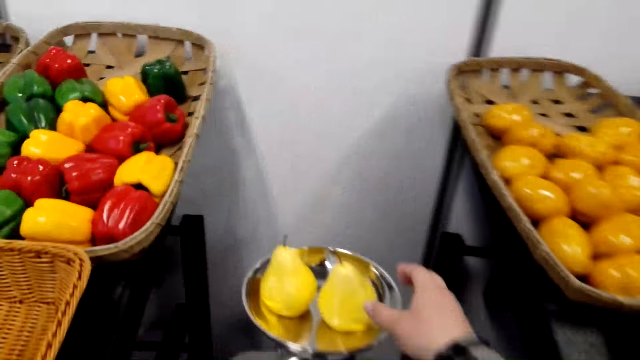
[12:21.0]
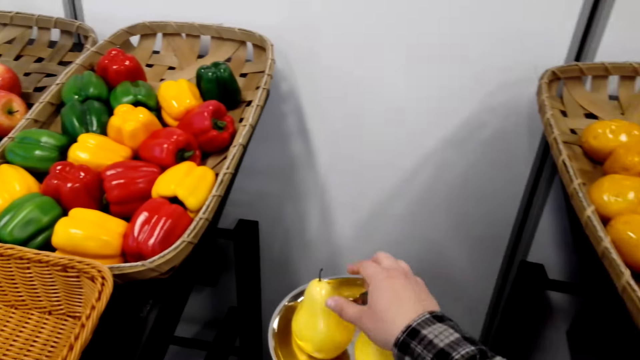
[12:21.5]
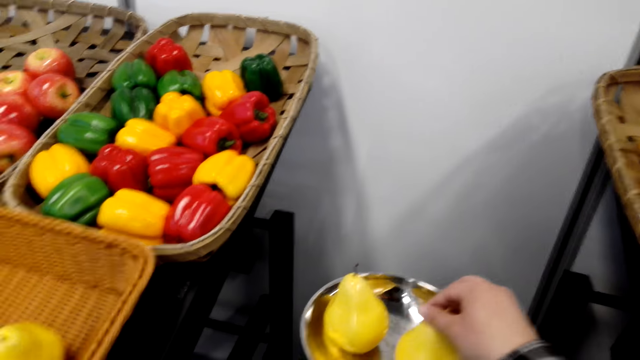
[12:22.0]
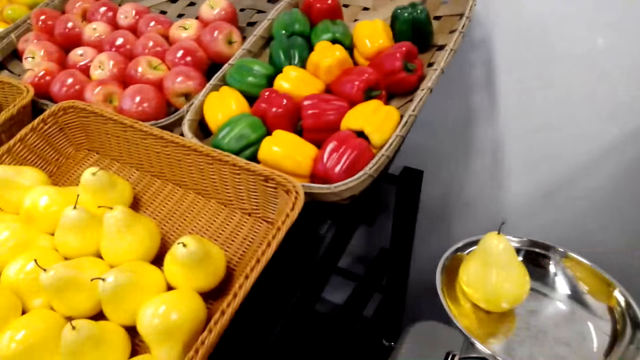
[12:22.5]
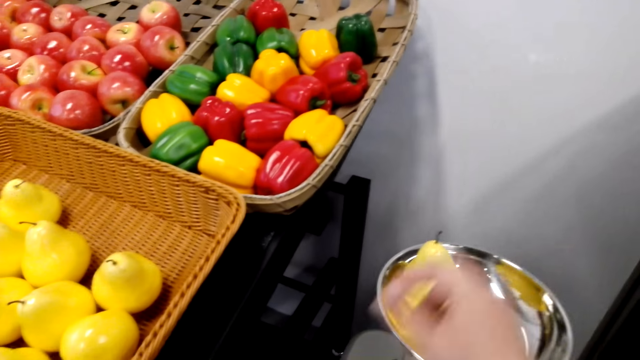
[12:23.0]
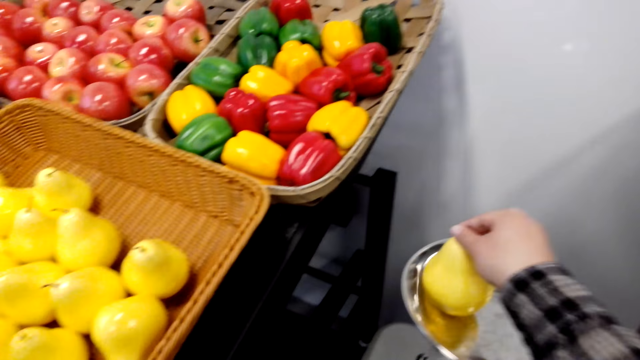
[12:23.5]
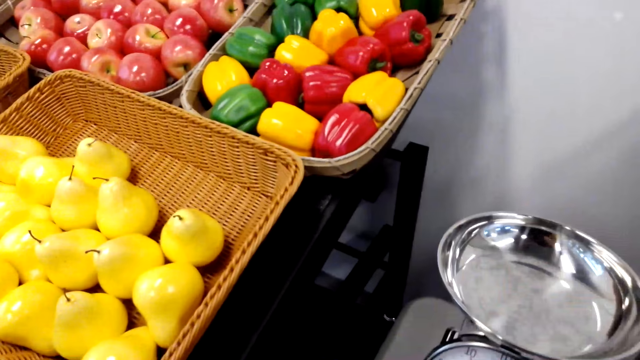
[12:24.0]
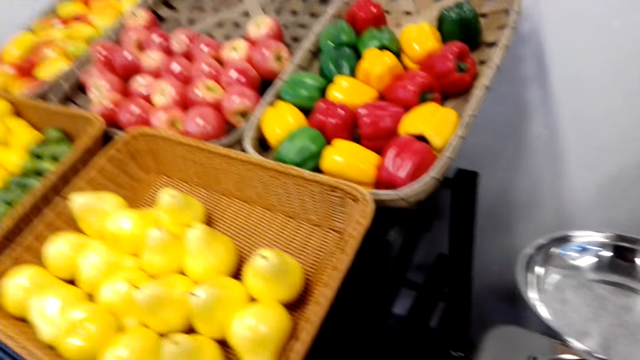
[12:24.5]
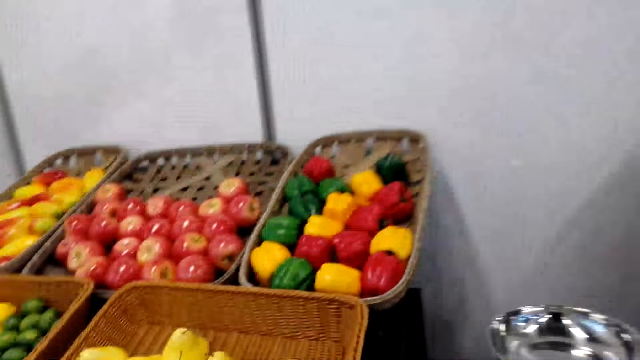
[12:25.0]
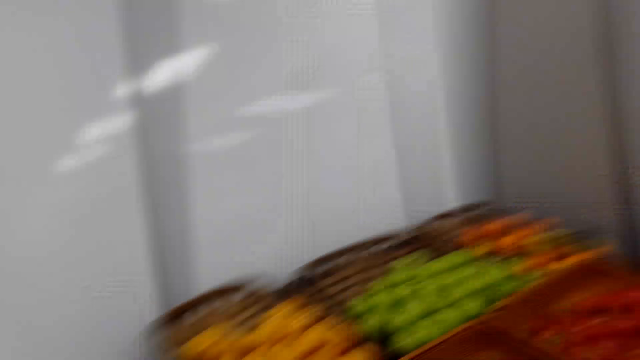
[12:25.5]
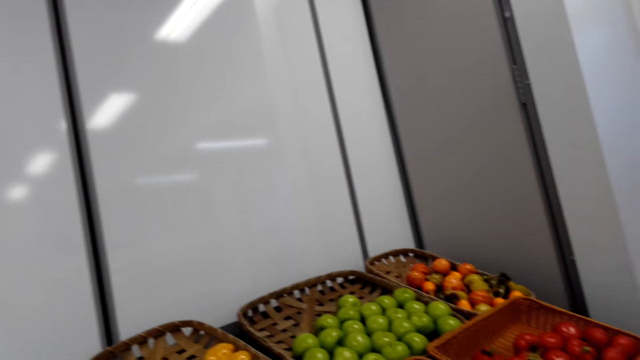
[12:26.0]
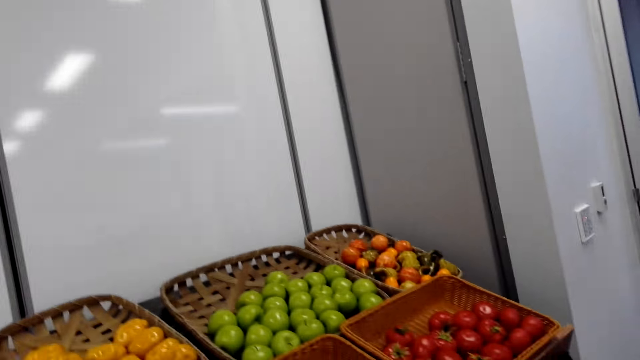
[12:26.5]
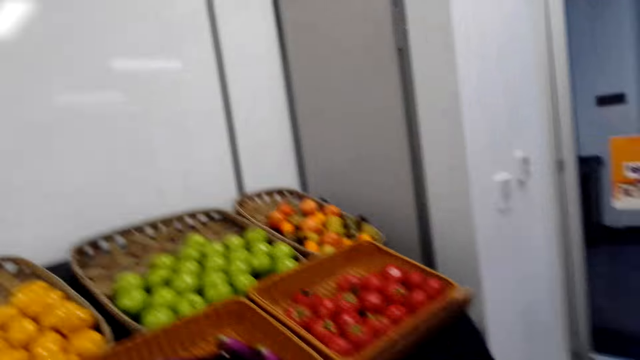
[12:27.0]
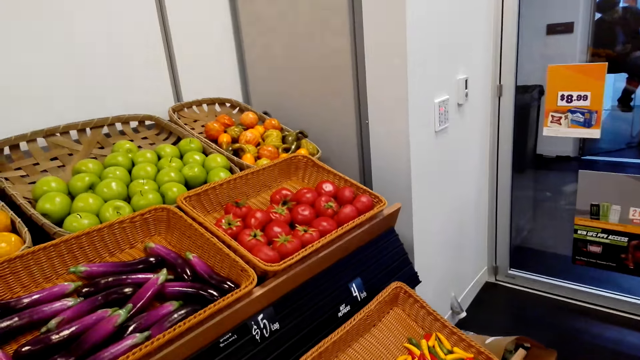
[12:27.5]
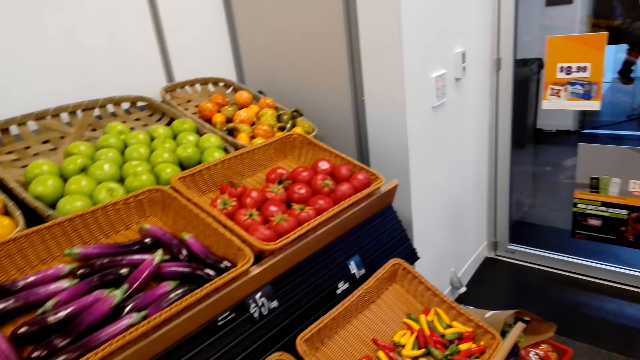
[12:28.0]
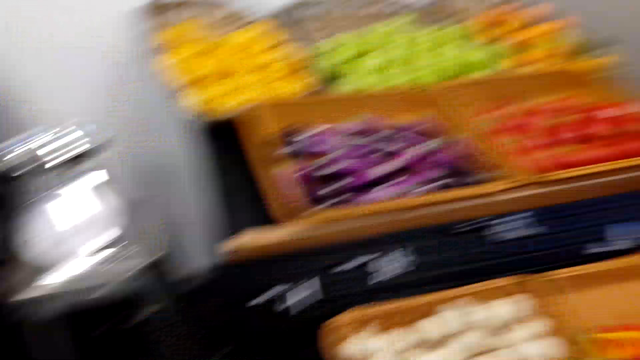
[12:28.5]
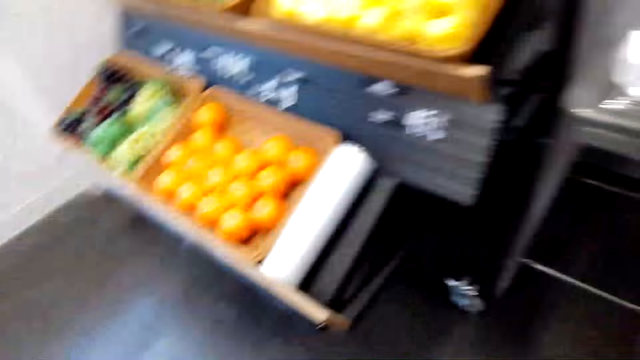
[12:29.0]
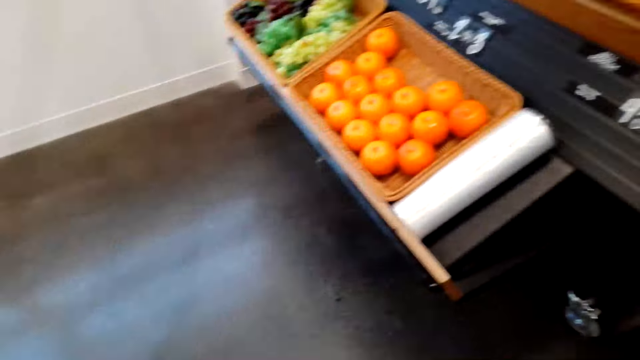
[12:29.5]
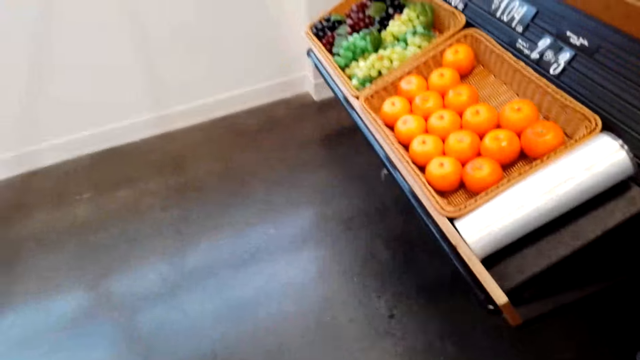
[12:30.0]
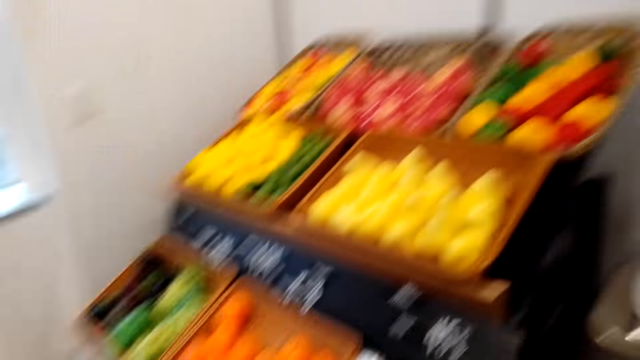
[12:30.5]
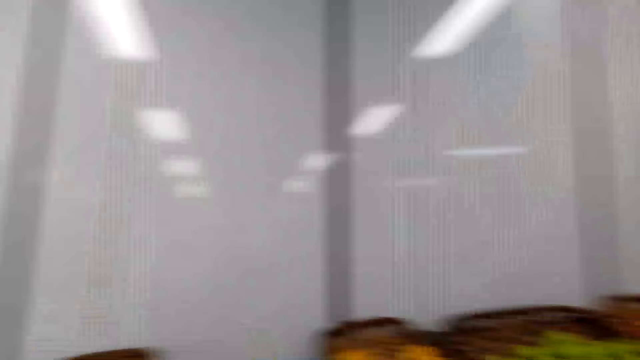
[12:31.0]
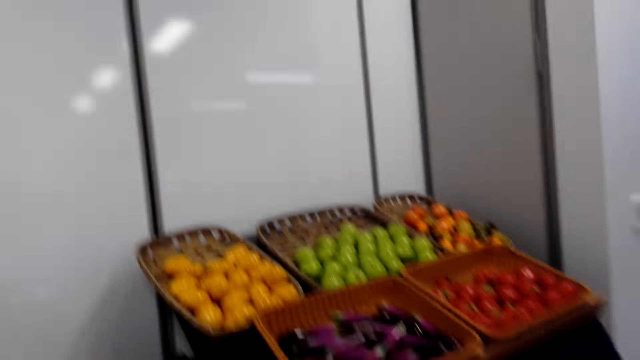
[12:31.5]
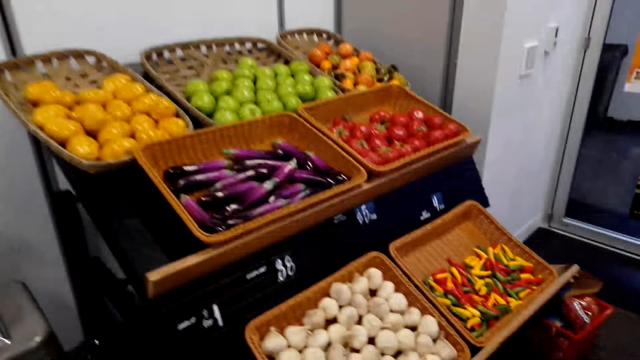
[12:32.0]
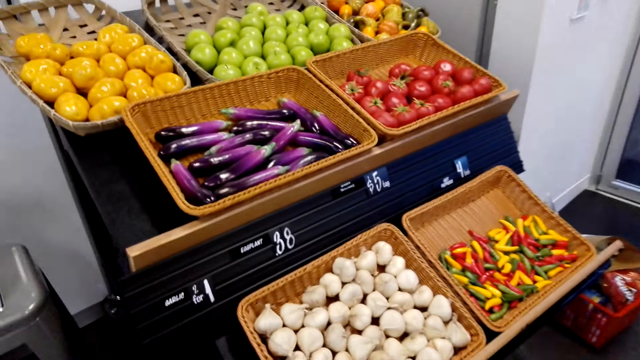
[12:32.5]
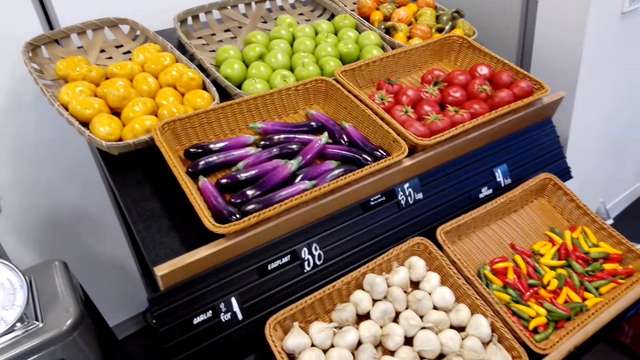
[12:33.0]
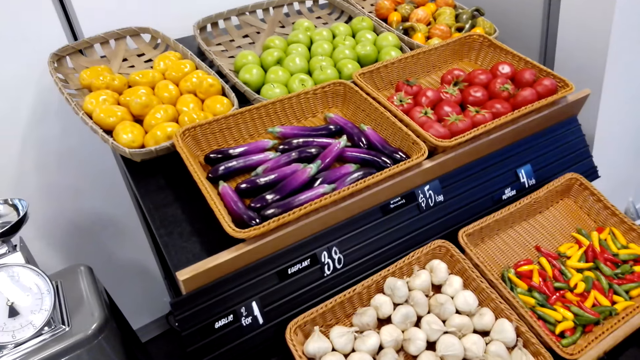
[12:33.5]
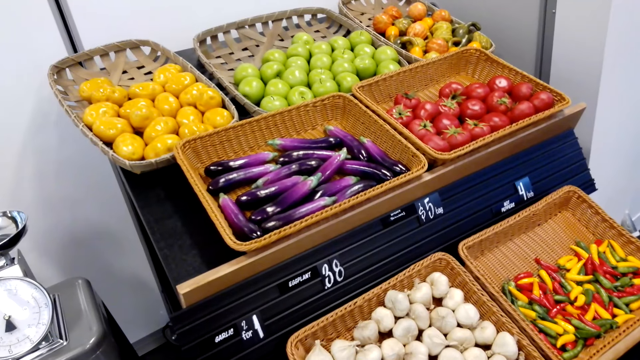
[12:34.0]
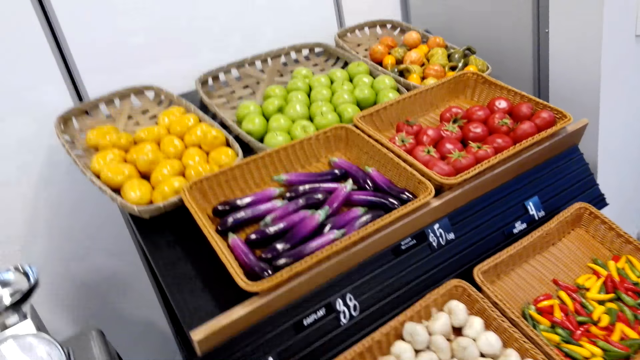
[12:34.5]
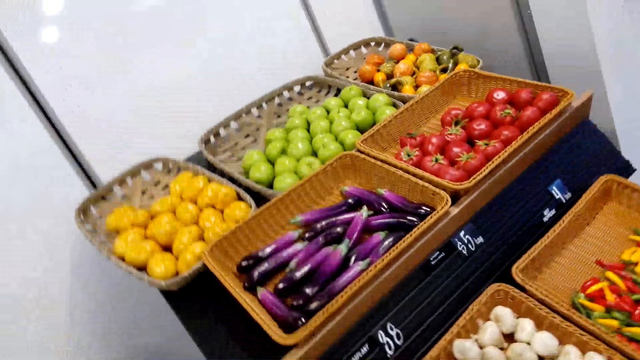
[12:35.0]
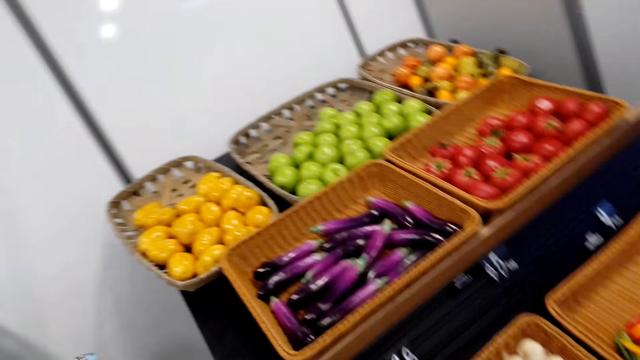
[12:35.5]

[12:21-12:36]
The camera wearer picks up a fruit and puts a fruit in a plastic bag. They pick up a fruit and put a fruit in the plastic bag. They look at the groceries. They look around the grocery area. They look at the garlic.

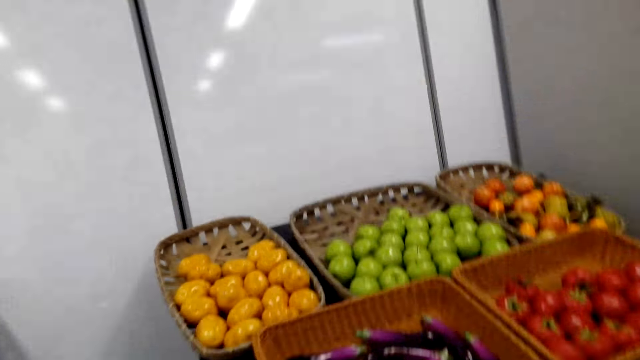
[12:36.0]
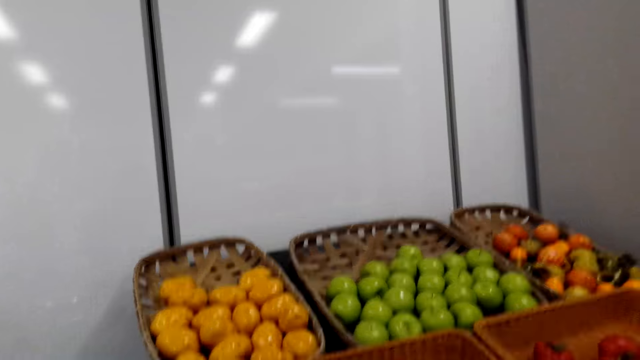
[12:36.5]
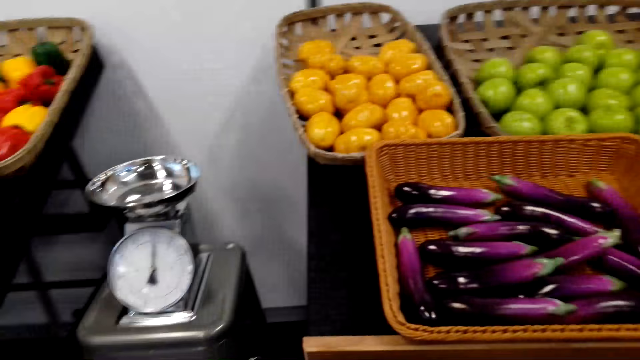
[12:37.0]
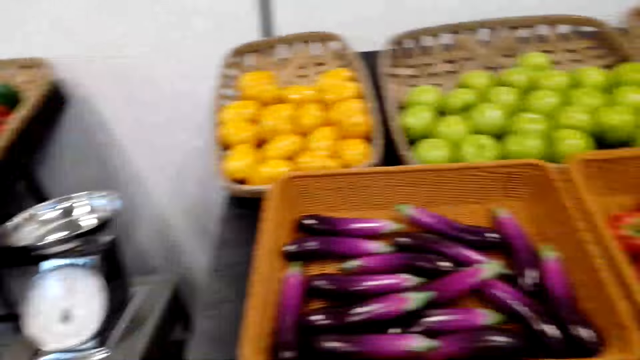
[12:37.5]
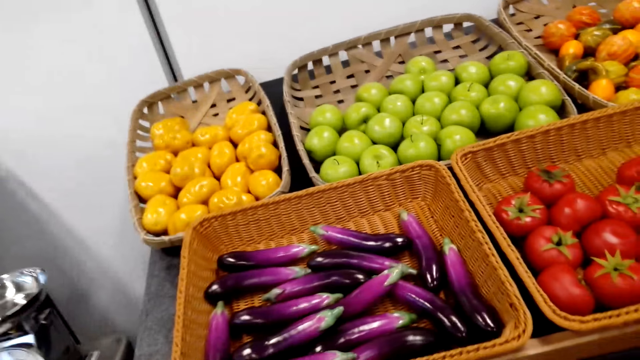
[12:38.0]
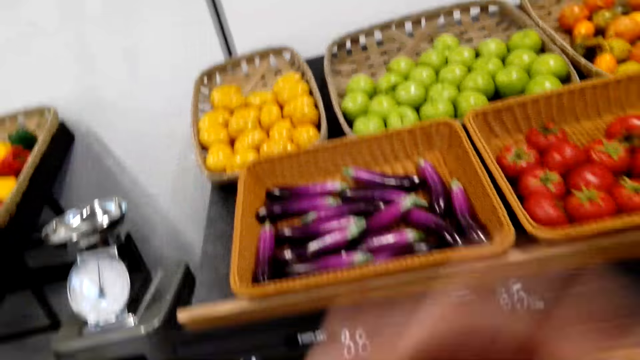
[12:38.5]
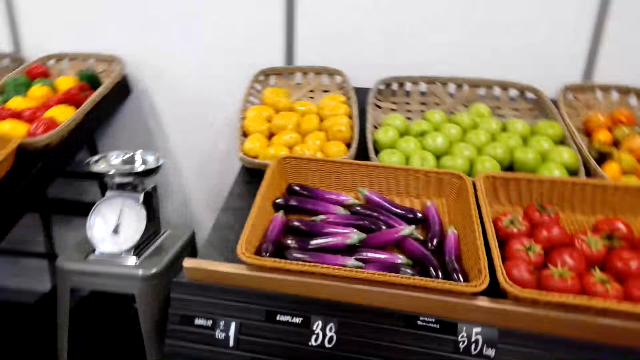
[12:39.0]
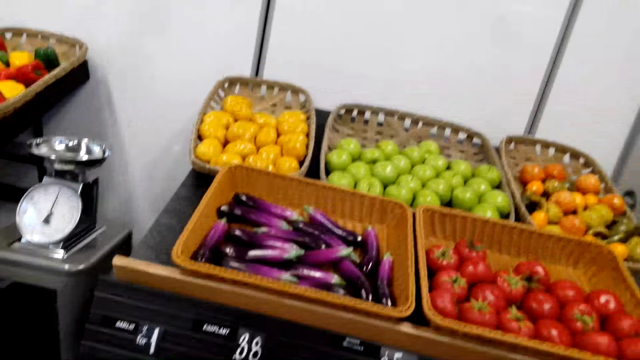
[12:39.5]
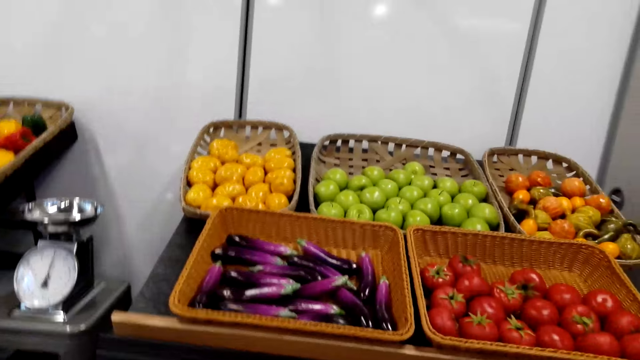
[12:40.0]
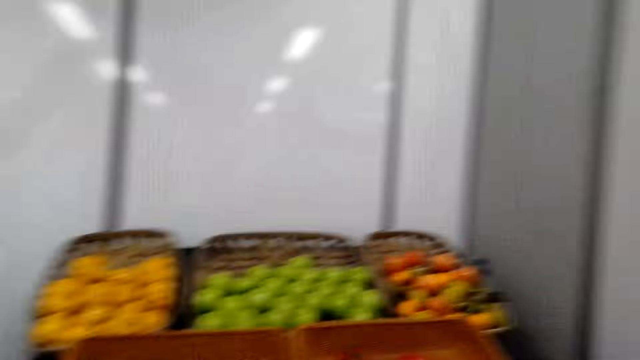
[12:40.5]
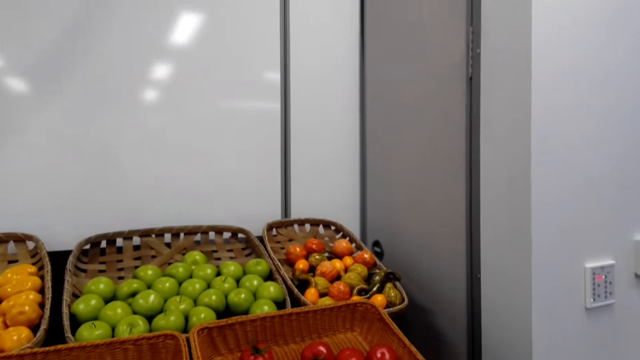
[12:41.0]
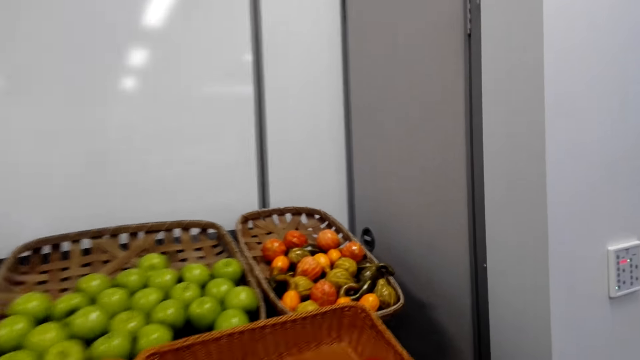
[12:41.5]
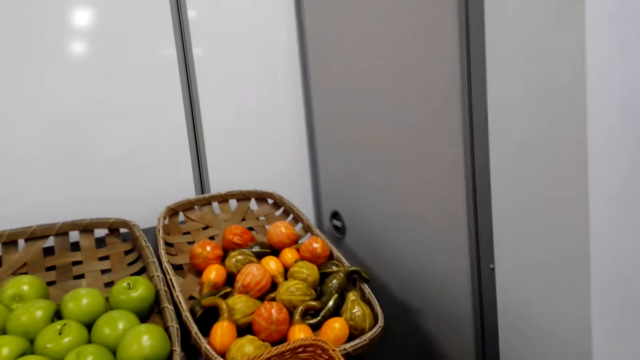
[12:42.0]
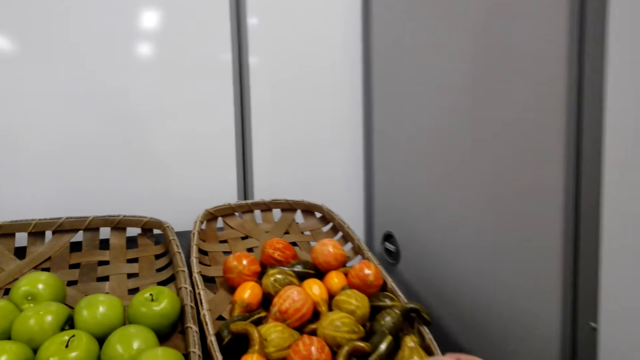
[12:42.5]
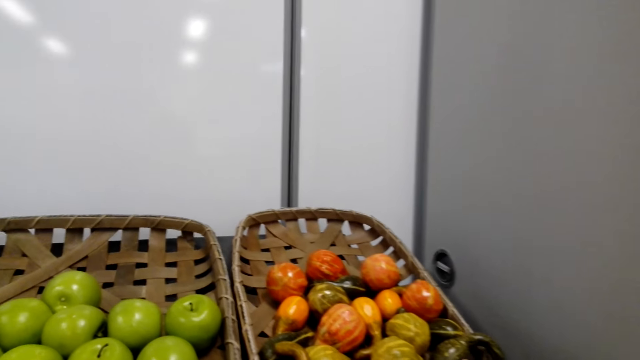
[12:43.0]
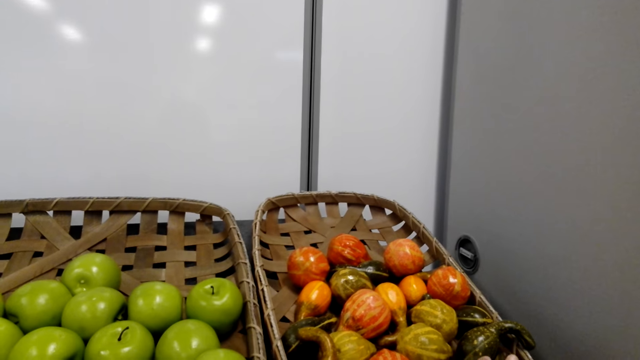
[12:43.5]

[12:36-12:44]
The camera wearer looks at the groceries. They pick up a fruit.
